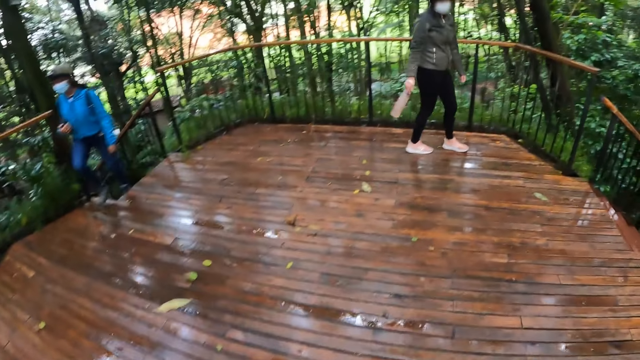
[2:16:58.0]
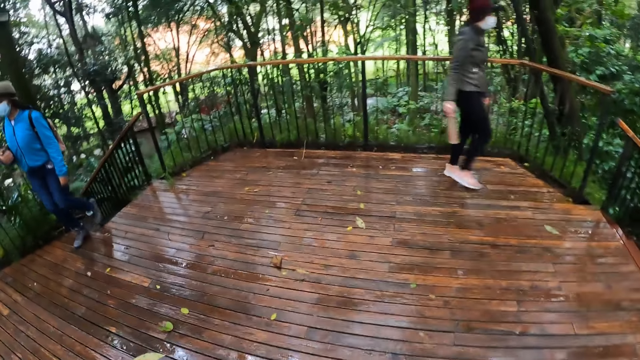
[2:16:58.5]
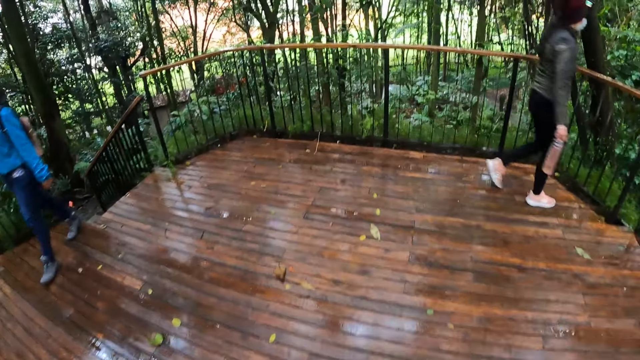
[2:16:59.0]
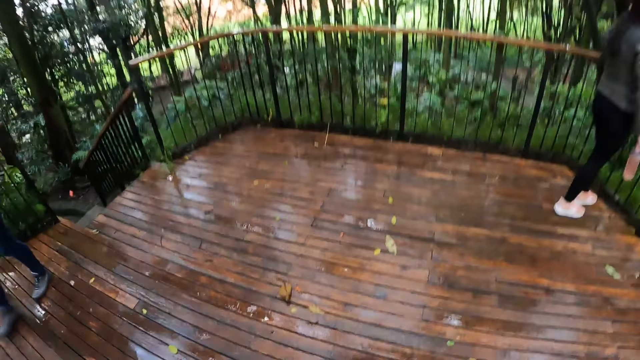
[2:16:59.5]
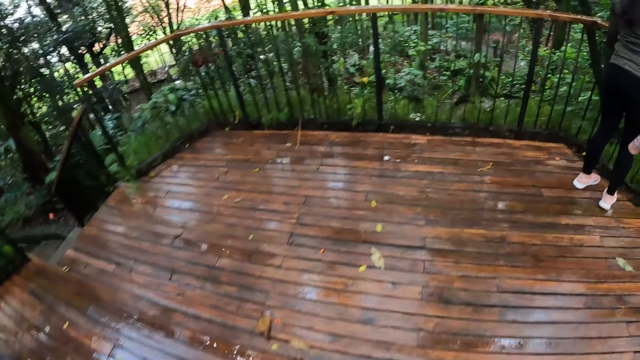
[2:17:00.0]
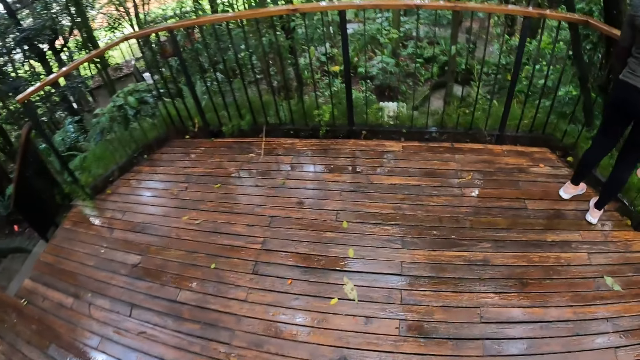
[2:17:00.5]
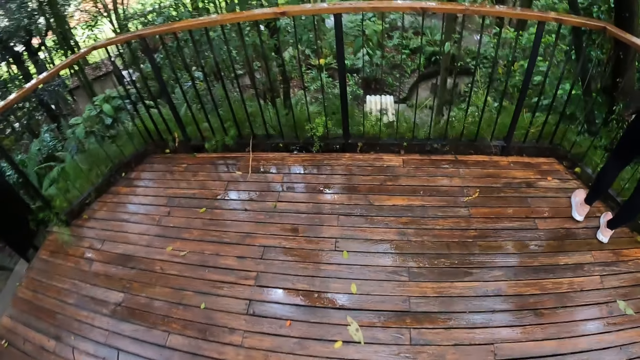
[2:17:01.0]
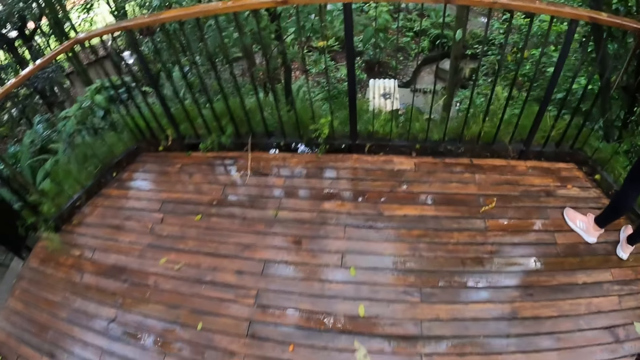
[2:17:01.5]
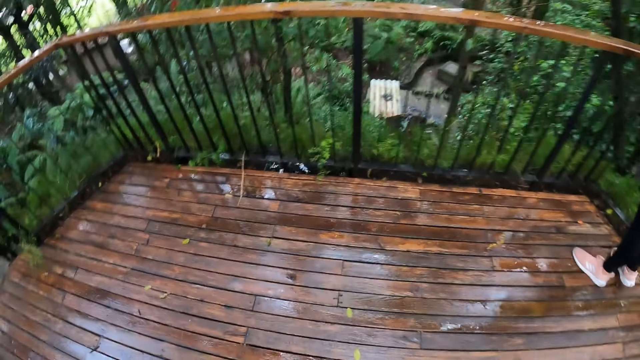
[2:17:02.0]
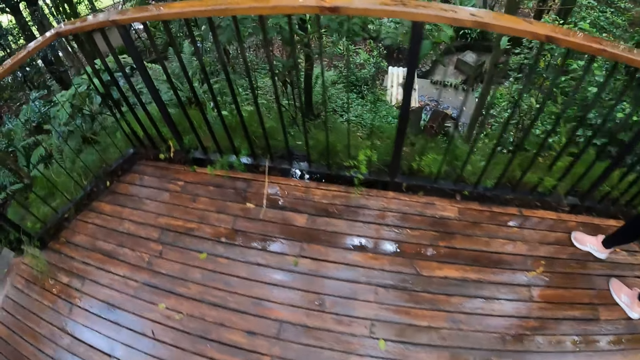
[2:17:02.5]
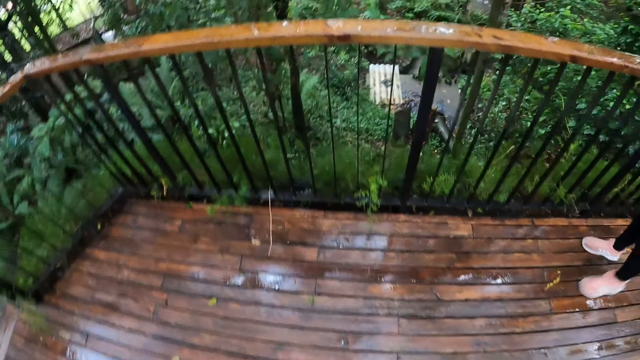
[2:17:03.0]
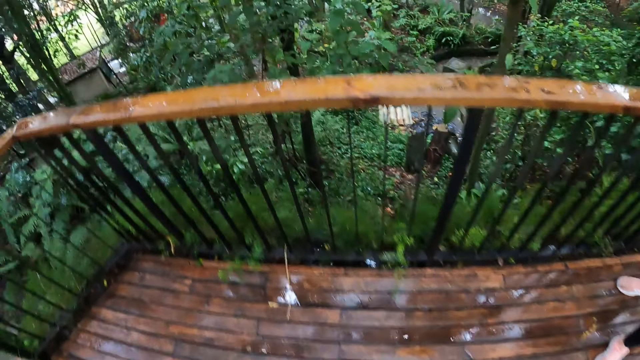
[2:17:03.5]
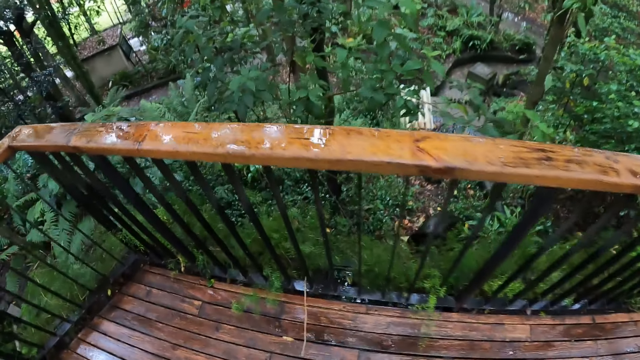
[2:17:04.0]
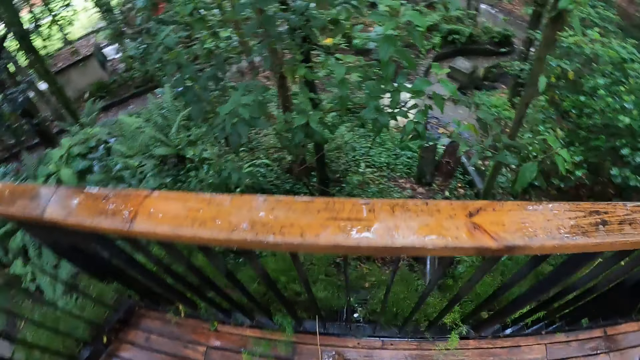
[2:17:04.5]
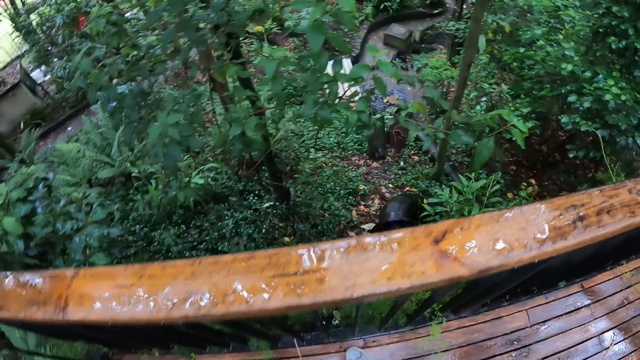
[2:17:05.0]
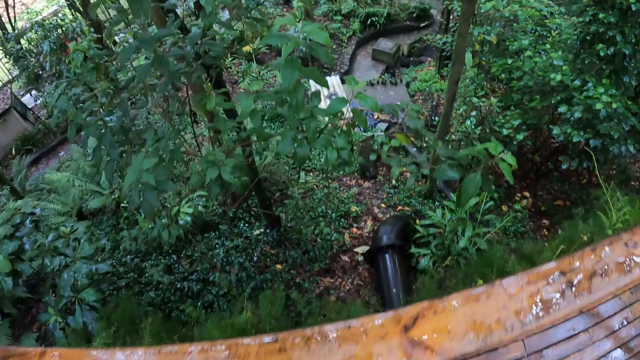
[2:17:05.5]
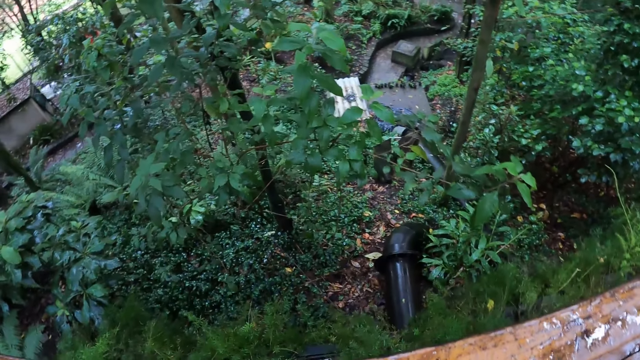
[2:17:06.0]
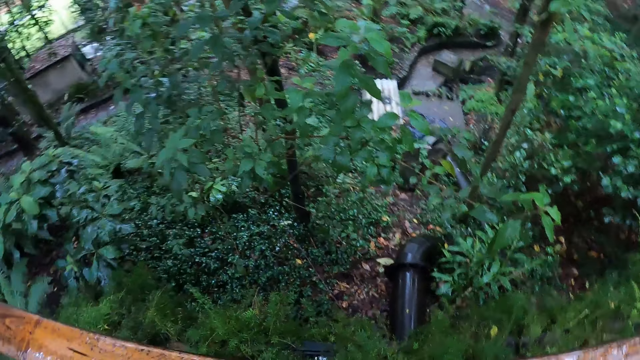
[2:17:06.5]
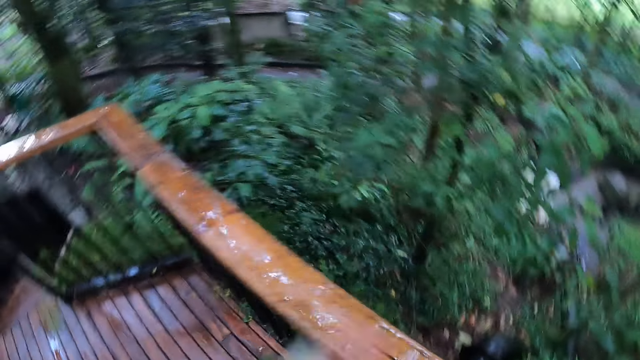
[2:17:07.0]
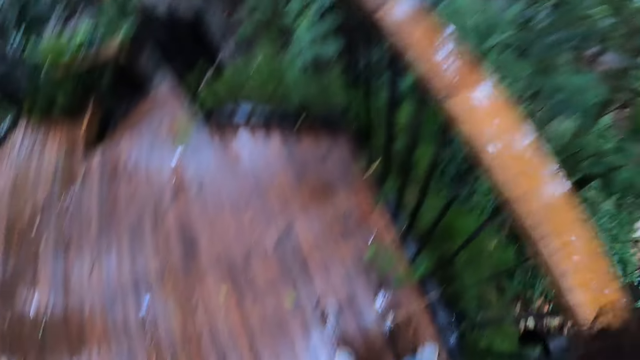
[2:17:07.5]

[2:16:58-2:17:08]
A woman walks around. The camera wearer looks around.

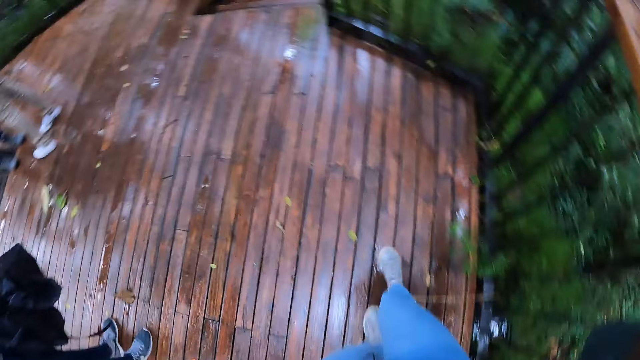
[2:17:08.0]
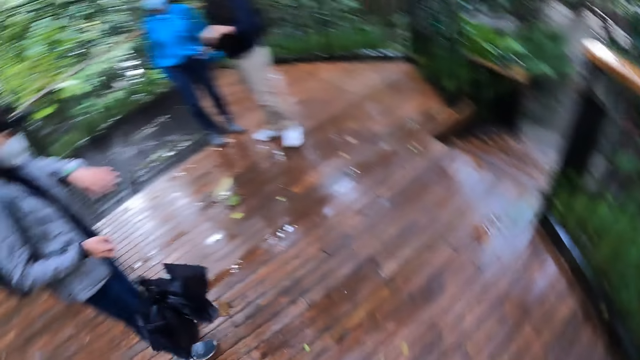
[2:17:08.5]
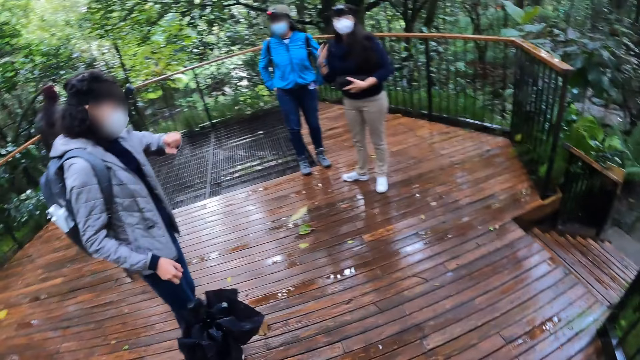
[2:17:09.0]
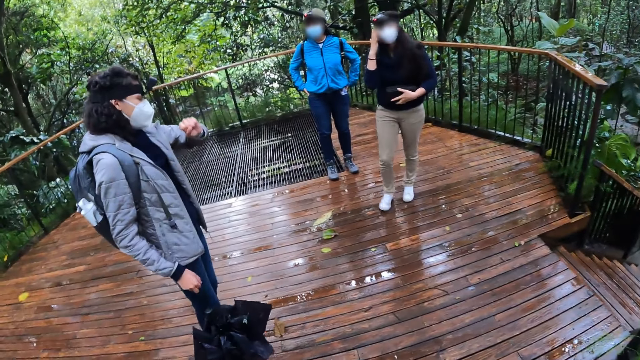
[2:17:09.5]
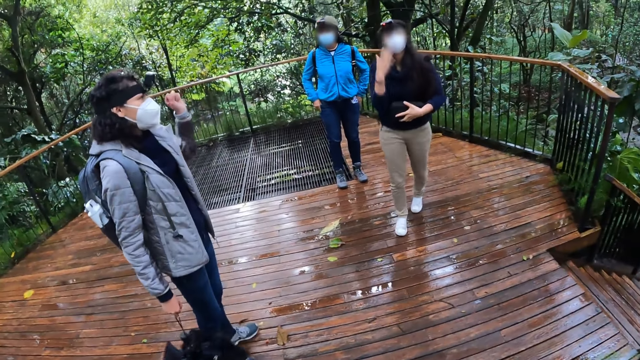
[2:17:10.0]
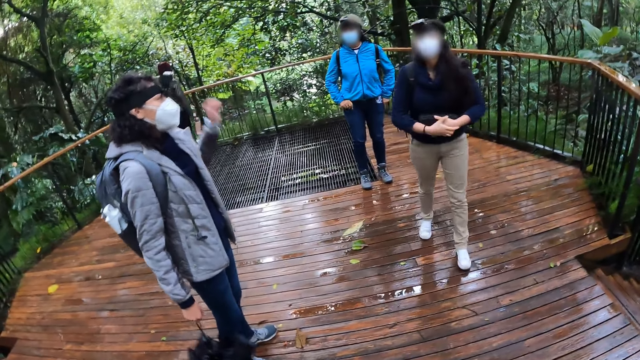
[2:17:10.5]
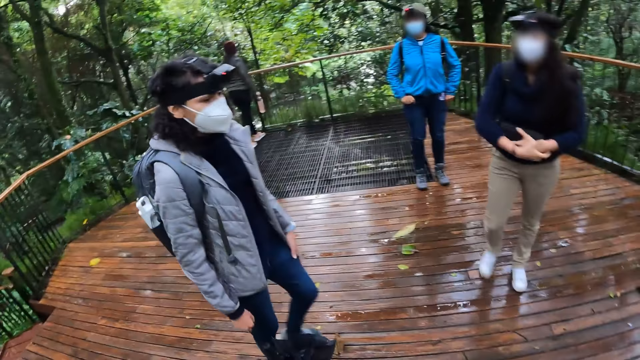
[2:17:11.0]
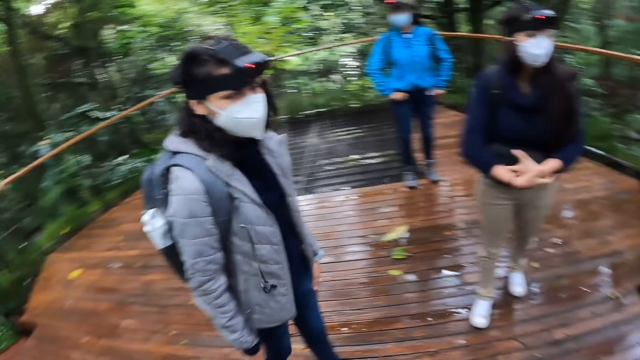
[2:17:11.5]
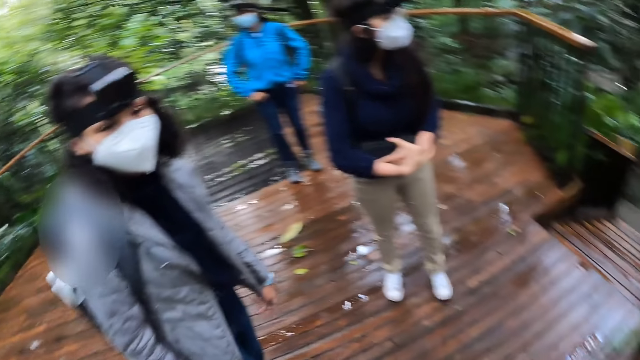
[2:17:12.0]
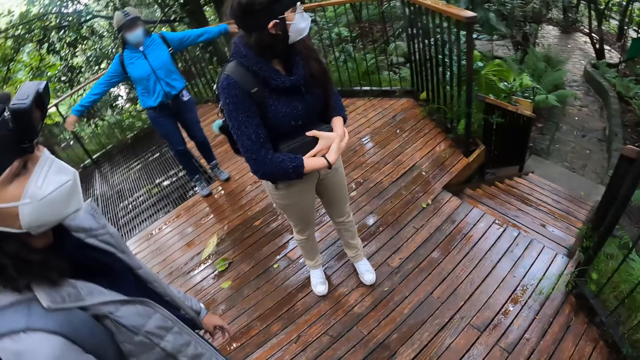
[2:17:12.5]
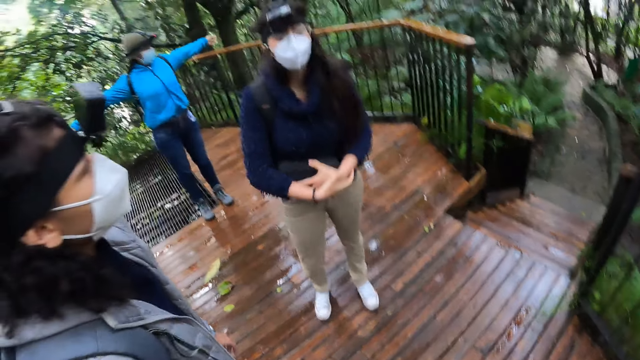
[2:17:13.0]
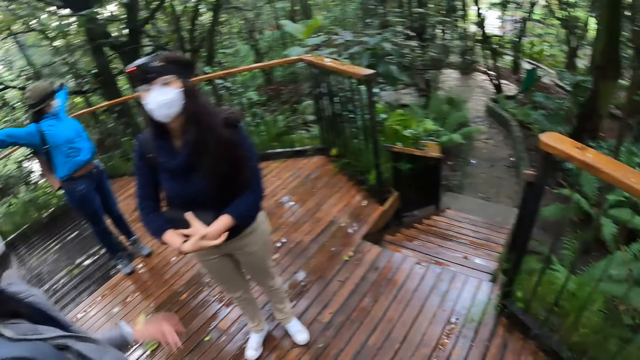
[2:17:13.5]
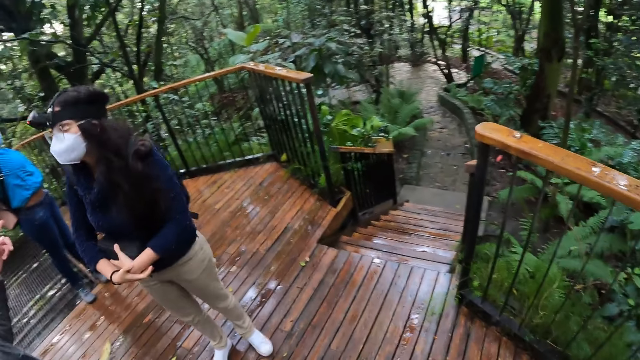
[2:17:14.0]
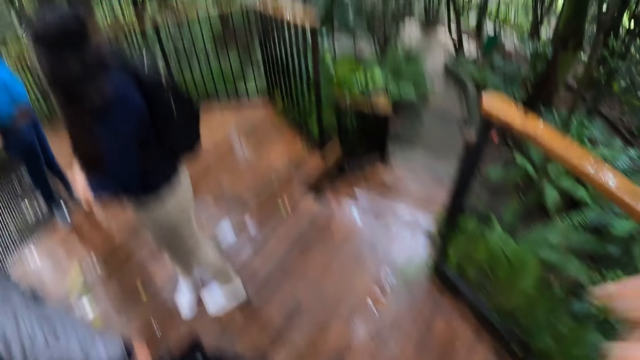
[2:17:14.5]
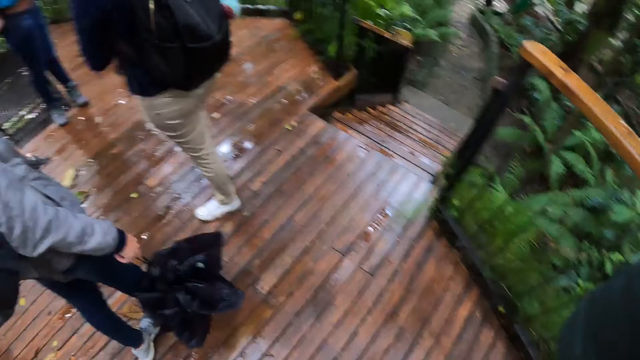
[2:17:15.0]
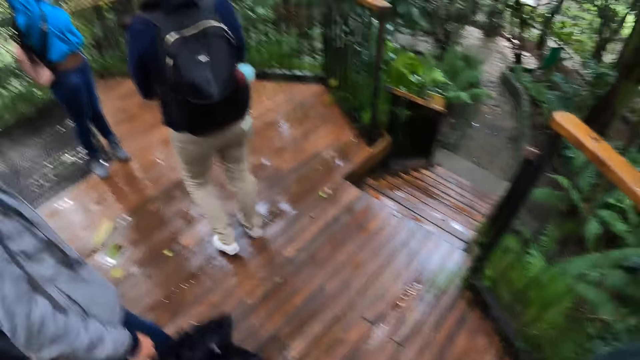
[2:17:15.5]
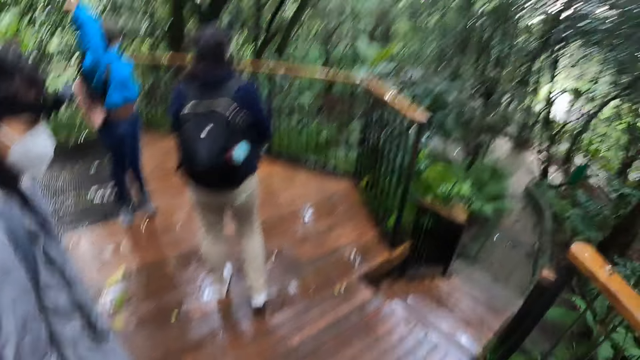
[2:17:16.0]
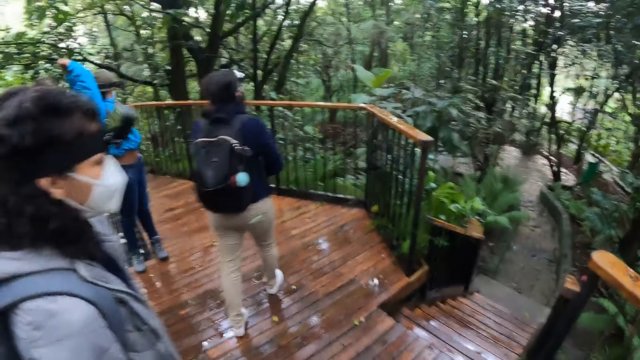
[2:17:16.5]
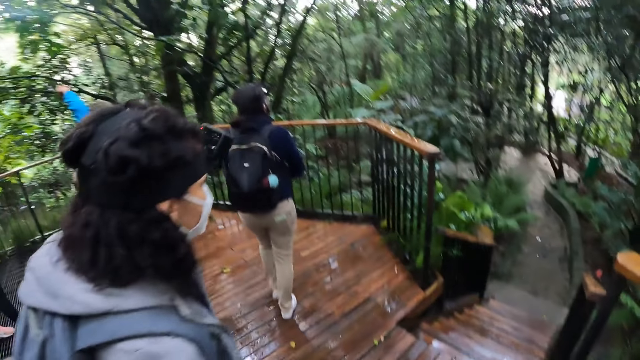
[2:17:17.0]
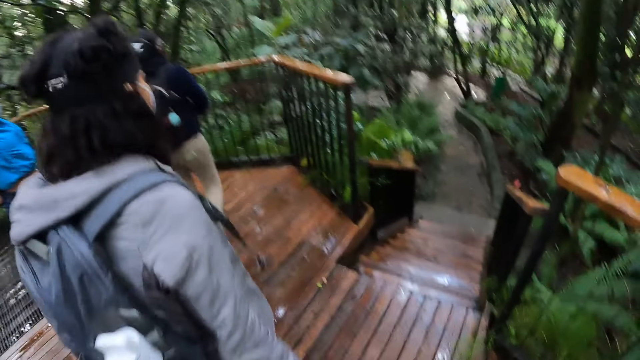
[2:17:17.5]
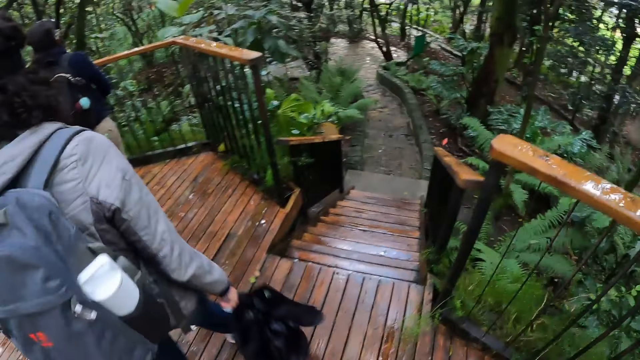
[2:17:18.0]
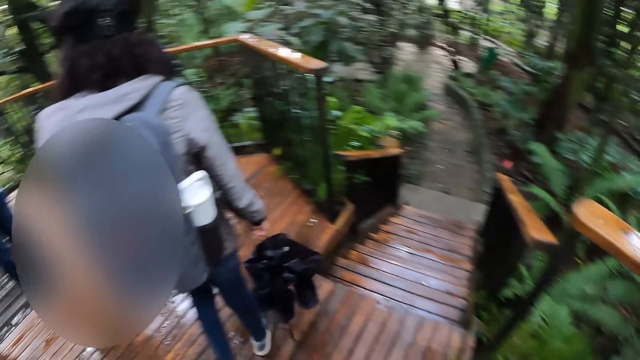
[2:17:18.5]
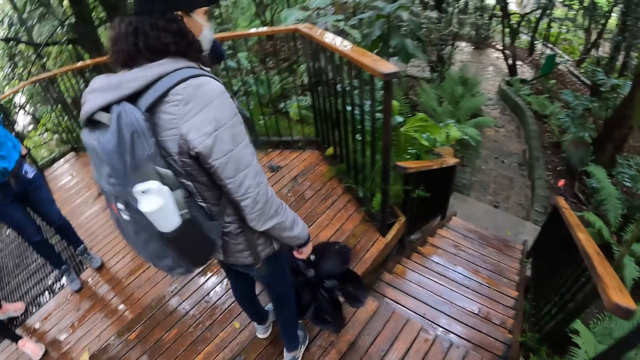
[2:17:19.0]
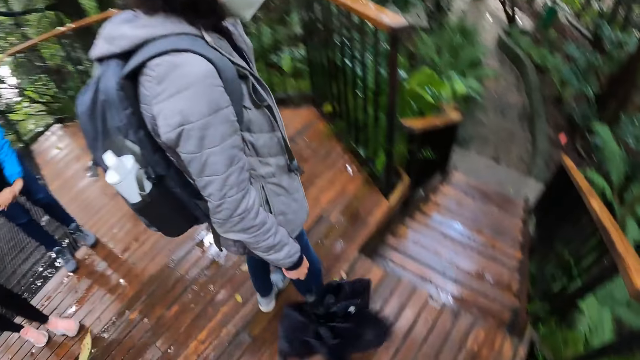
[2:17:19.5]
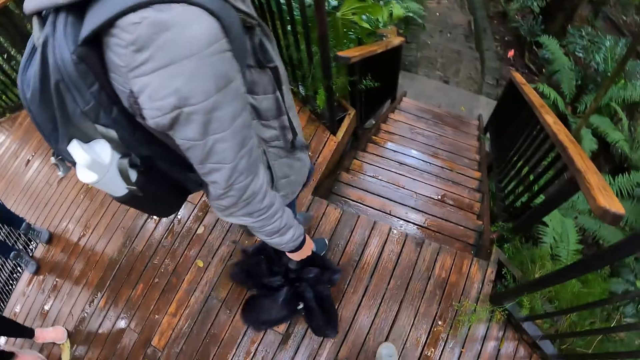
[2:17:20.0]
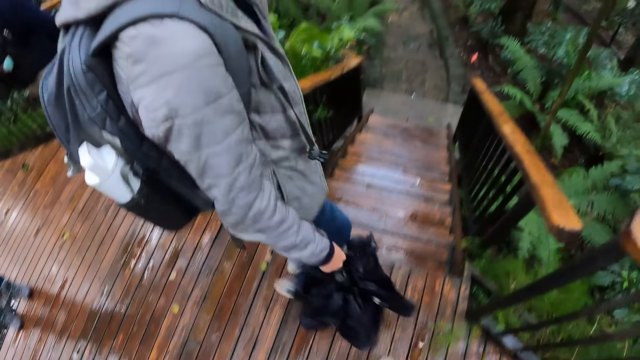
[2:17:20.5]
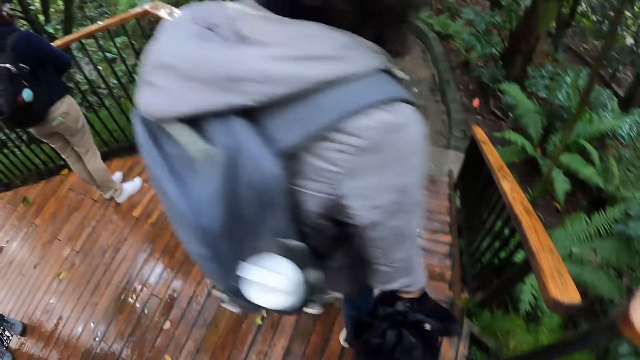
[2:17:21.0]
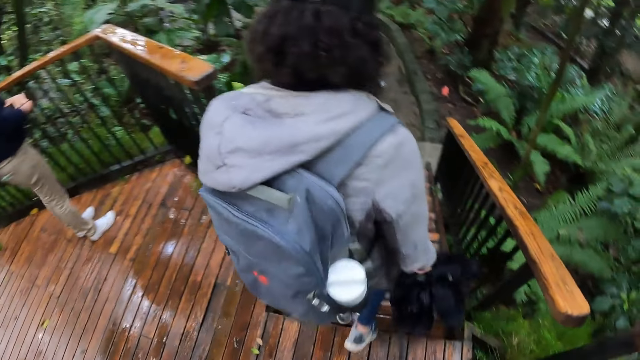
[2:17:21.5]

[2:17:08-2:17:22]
The camera wearer walks around. A woman looks around. Another woman looks around. A third woman uses gestures. The first woman touches her face and walks around. The camera wearer looks around. The third woman walks around. The second woman stretches her hands. The third woman uses gestures. The first woman turns around. The camera wearer fixes the camera on the head. The first woman walks around. The third woman walks around. The camera wearer looks around. The second woman moves her hands. The camera wearer walks around. The third woman walks down the stairs.
